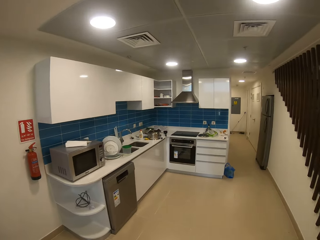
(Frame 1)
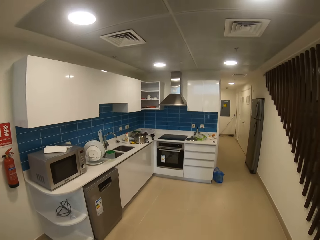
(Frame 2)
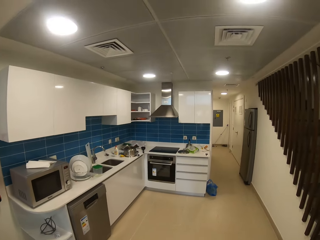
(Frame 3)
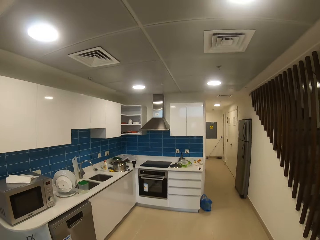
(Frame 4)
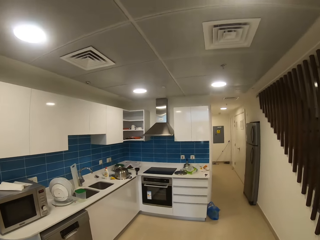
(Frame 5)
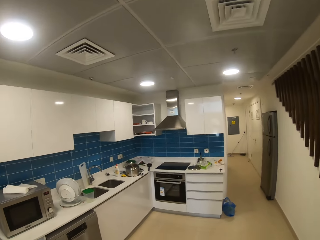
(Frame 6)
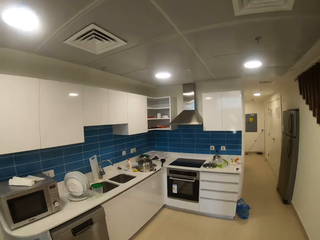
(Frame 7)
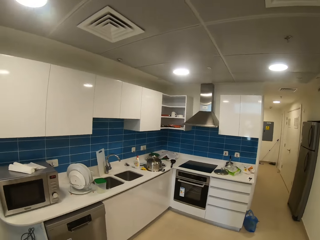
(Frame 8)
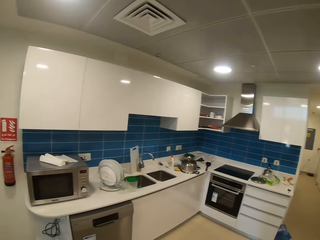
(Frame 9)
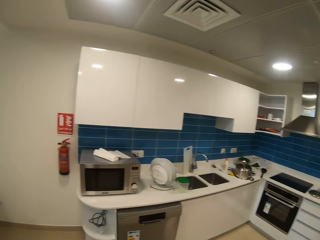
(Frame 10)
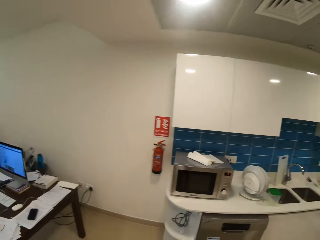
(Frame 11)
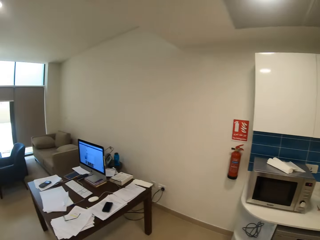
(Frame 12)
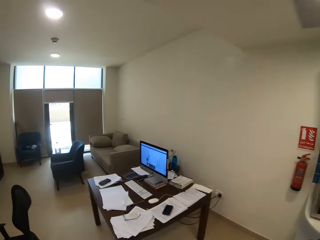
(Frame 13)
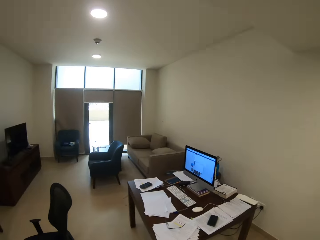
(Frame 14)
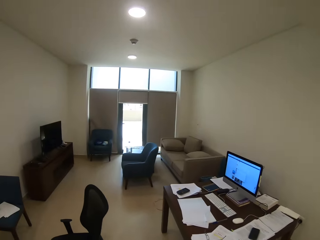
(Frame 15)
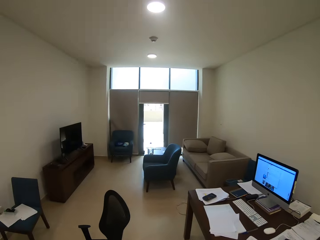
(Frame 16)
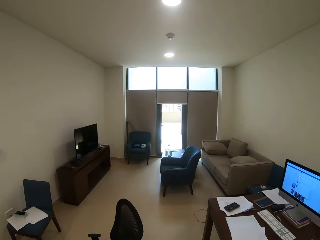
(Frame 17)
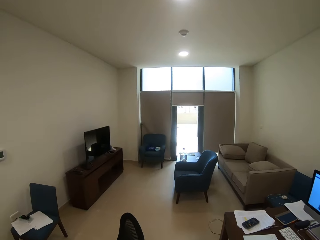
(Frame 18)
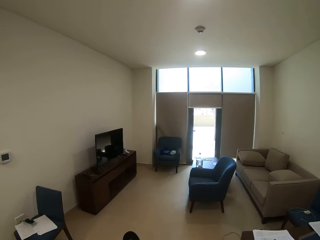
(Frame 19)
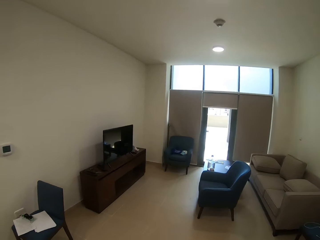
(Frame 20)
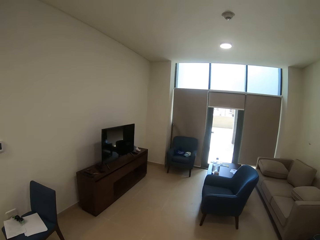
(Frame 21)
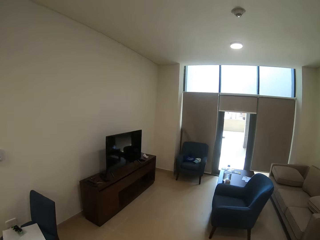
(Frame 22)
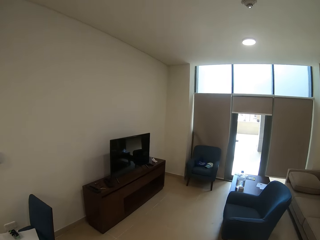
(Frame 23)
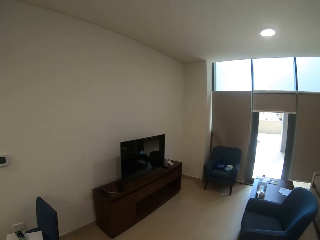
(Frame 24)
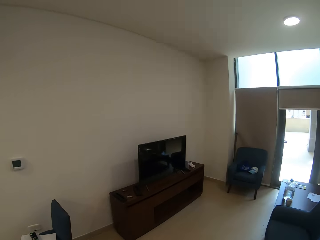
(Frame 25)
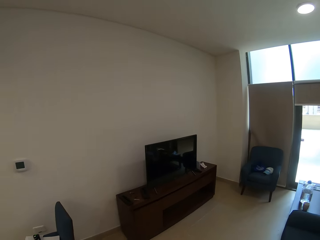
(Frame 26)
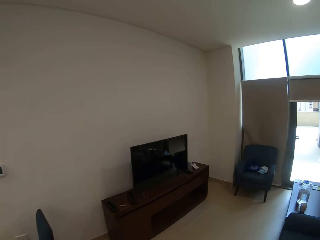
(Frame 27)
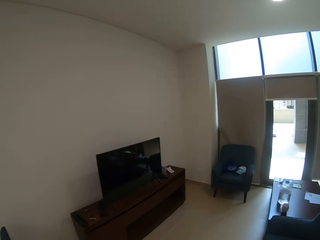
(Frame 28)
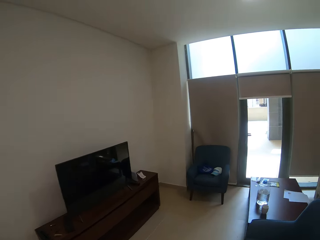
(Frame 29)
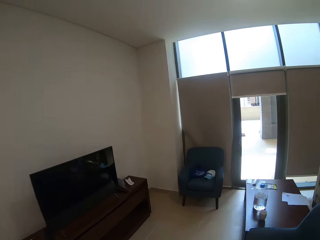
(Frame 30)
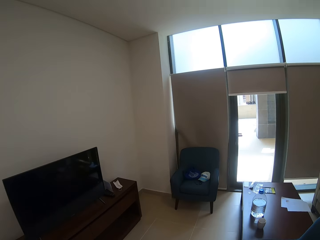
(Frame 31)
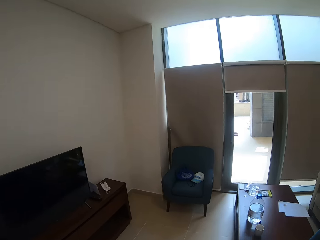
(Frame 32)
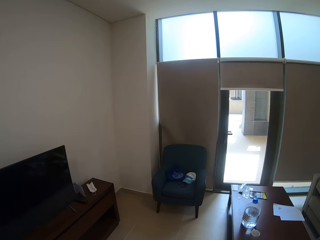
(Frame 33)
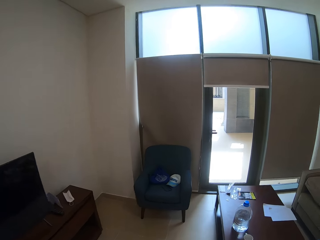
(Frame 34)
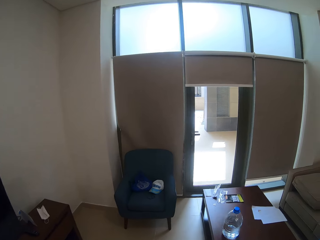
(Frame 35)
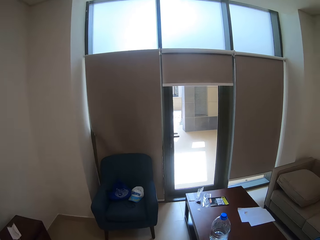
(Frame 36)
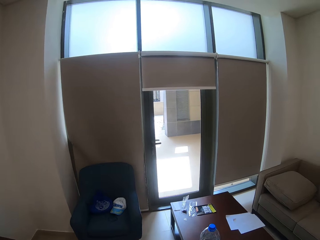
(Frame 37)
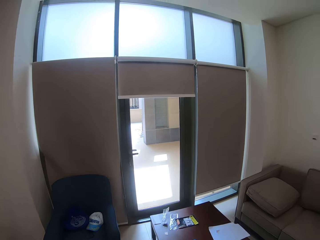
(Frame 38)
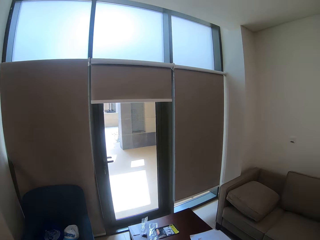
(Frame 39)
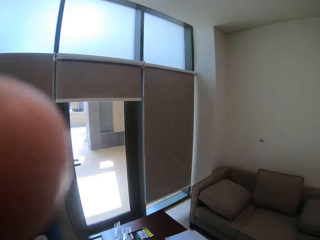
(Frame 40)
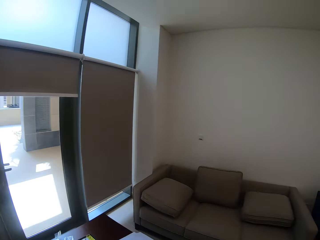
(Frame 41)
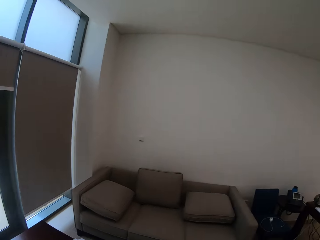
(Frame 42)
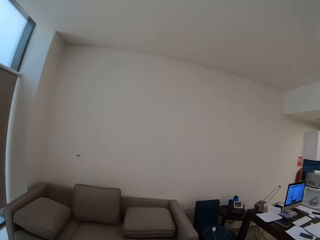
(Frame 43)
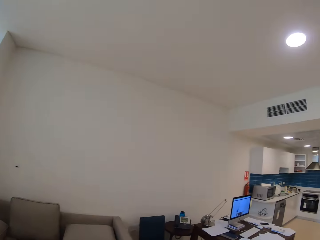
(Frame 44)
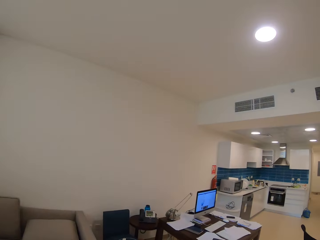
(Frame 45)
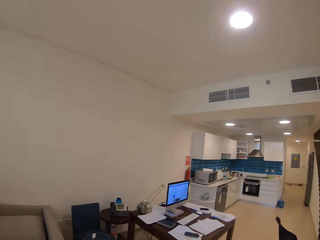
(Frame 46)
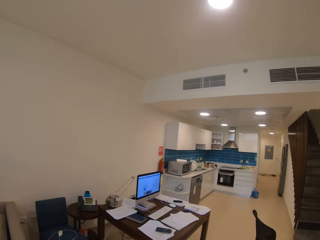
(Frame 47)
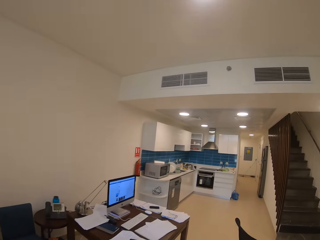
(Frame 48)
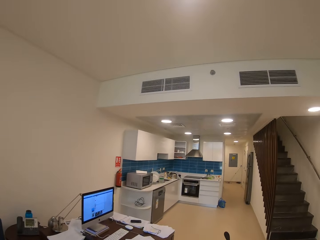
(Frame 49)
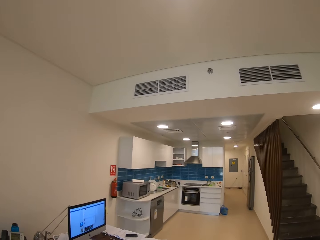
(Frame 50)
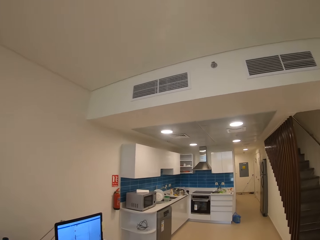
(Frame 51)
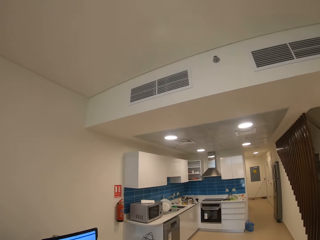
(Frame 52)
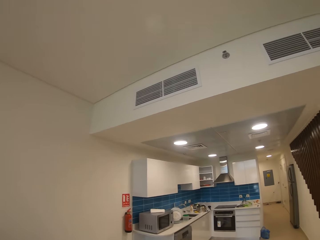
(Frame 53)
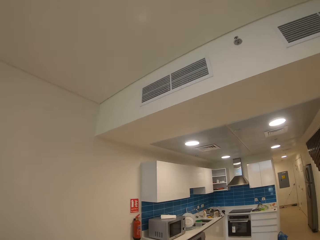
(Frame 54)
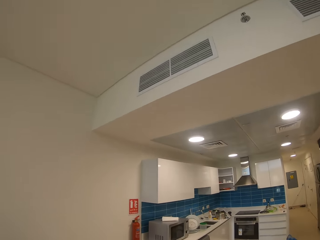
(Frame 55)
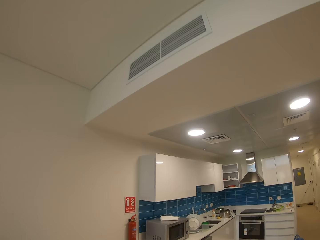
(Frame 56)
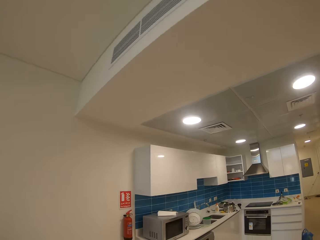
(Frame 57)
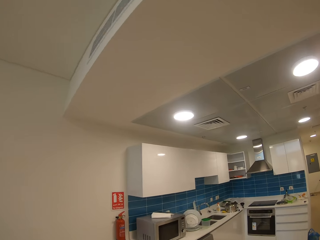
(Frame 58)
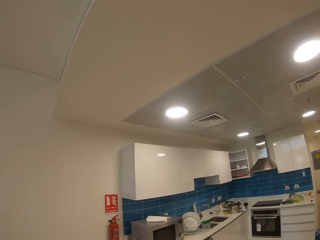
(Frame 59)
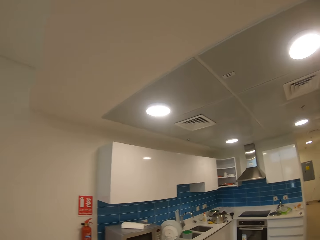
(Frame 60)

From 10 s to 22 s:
The camera wearer walks towards a kitchen along the corridor. They walk towards the entrance of the corridor. They turn facing the cooker and walk towards the cooker.

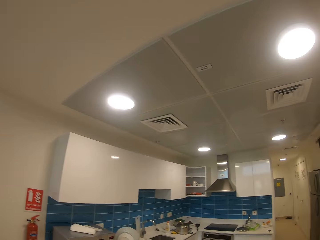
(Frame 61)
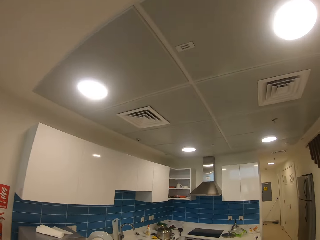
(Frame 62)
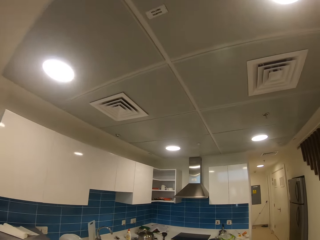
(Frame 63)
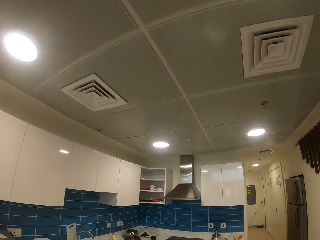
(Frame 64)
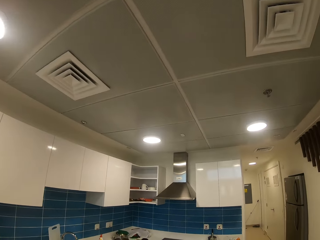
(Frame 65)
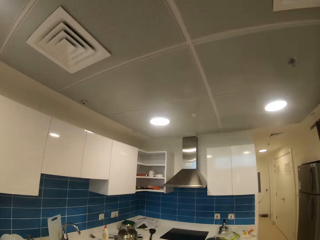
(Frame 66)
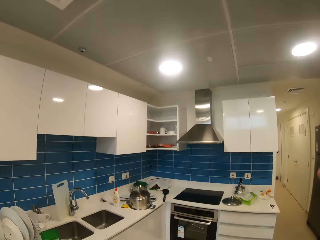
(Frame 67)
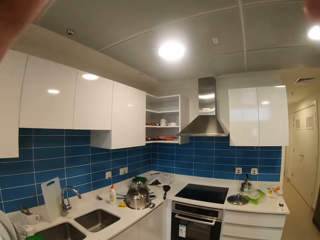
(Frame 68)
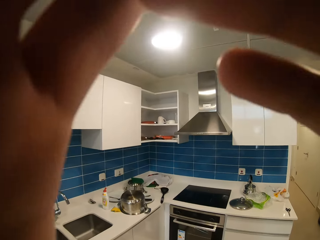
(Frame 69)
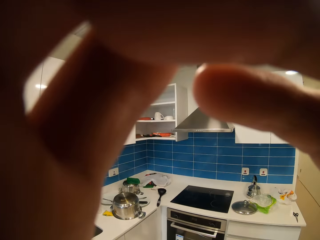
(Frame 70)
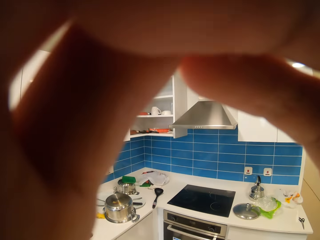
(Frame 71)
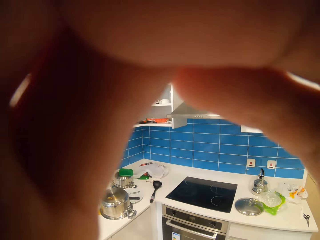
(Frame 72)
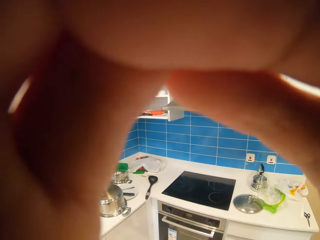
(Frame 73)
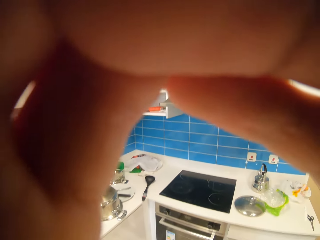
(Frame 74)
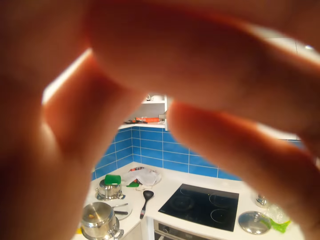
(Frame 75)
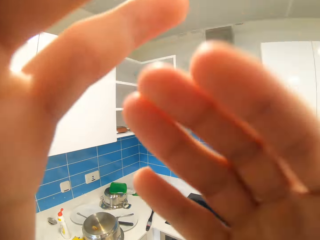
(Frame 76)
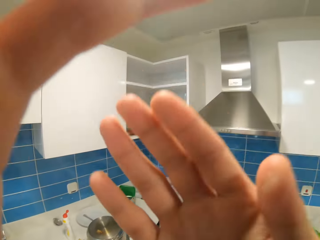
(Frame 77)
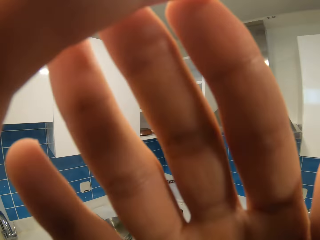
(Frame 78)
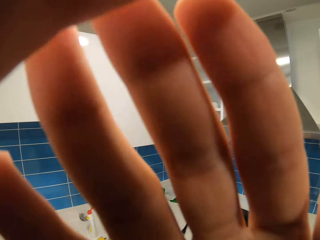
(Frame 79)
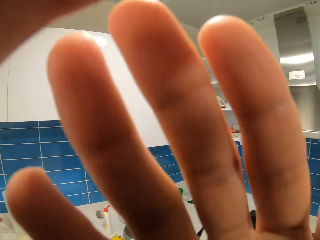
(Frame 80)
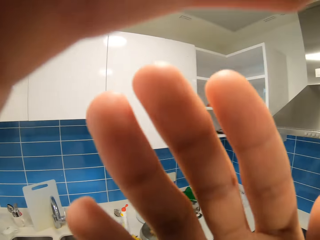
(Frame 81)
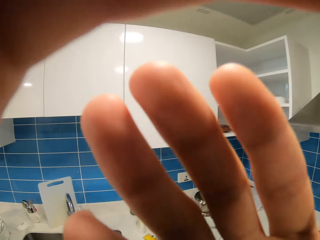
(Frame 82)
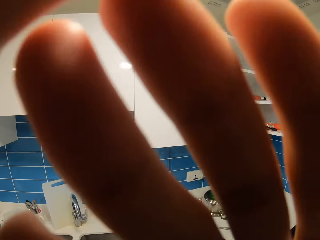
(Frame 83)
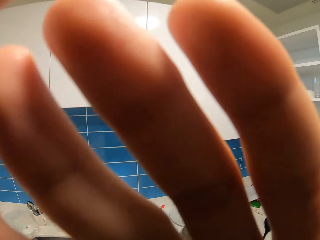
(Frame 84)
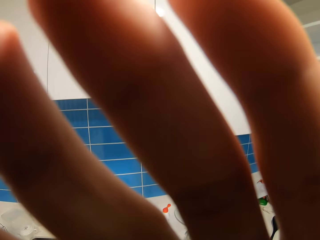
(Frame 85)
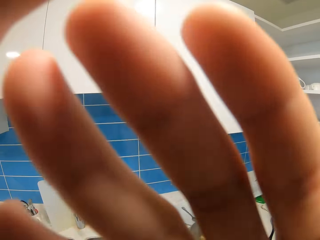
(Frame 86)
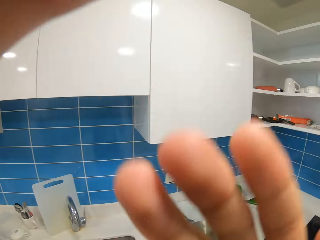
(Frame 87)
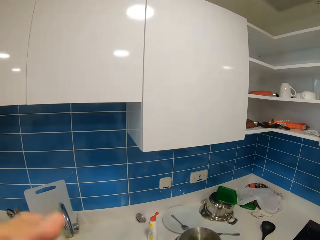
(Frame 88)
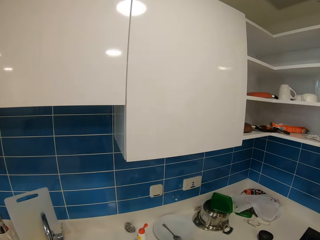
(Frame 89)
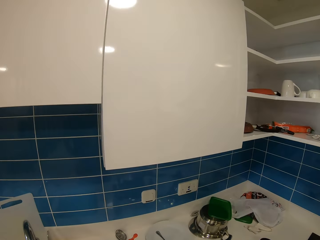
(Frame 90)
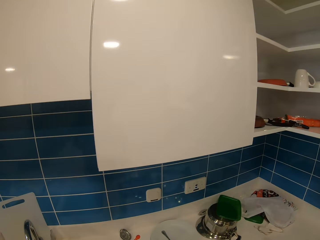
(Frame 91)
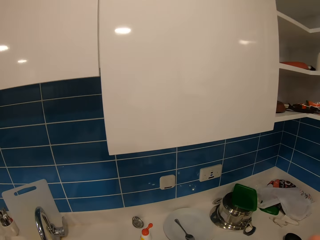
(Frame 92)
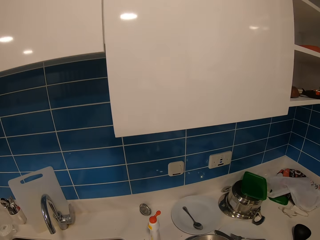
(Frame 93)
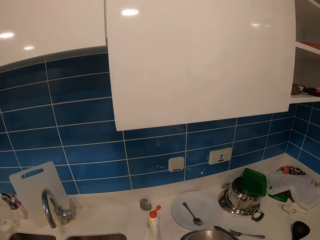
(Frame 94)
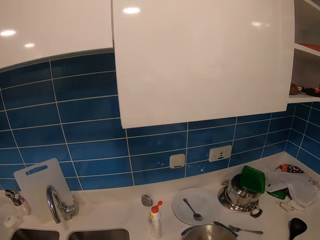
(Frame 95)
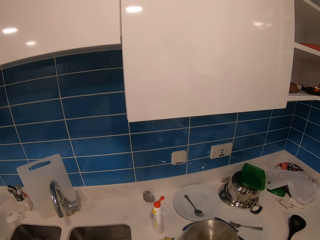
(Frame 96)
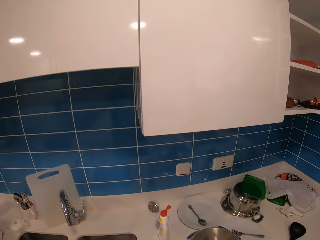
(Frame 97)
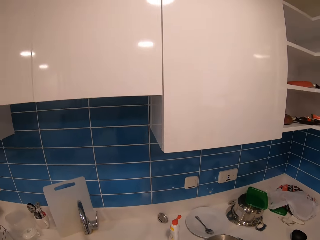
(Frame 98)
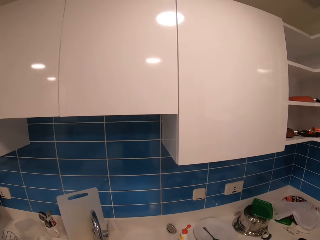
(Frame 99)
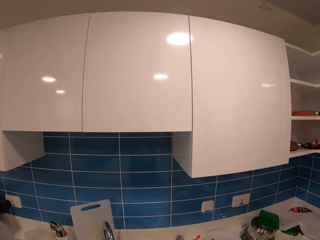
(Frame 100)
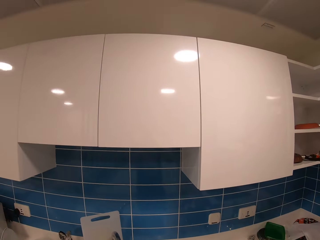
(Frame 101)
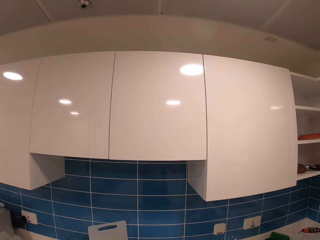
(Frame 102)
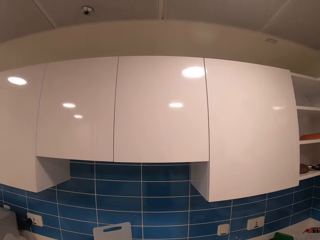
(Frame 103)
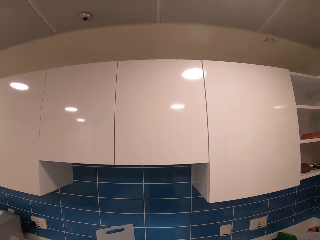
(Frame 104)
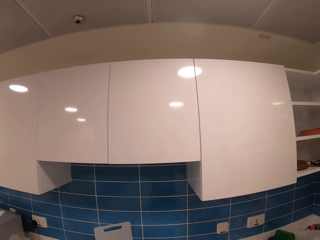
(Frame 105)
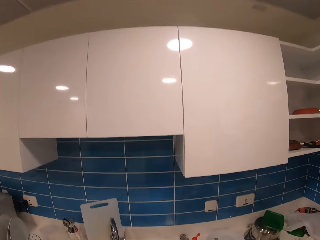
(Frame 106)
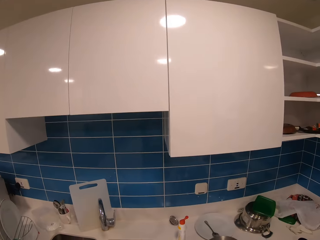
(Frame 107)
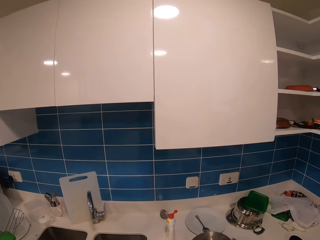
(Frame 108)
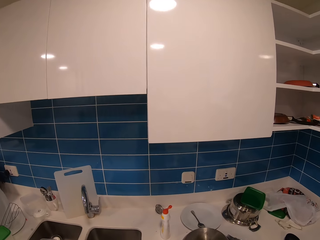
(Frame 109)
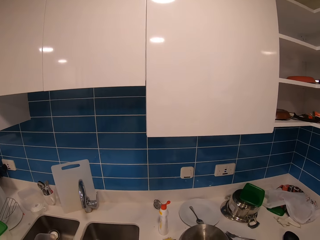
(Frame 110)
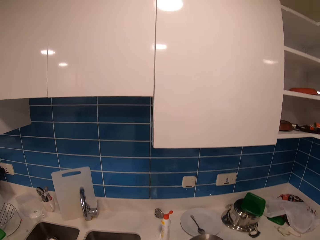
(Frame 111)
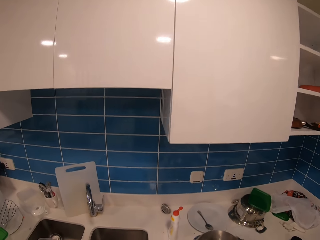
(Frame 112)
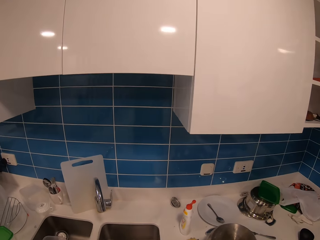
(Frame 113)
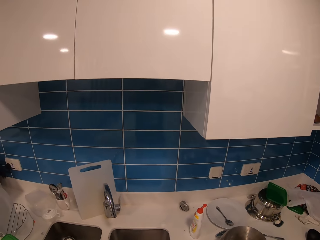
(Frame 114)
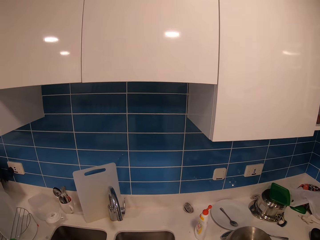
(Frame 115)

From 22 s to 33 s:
The camera wearer adjusts the camera on his face with both hands. He removes his hand from the camera, raises his hand, and lowers his hands.
